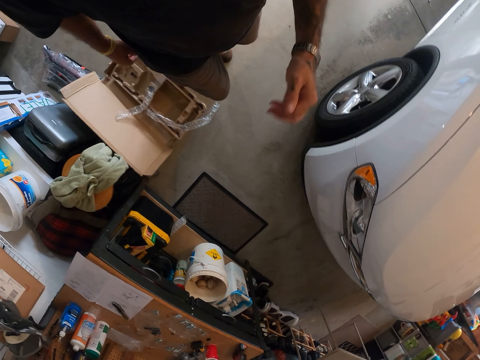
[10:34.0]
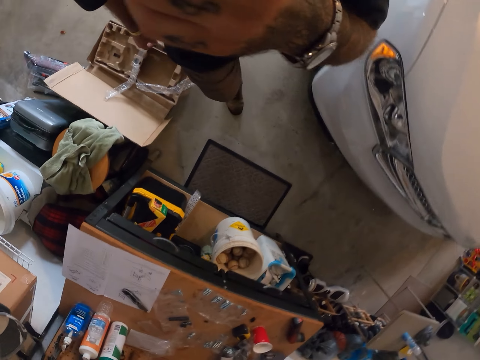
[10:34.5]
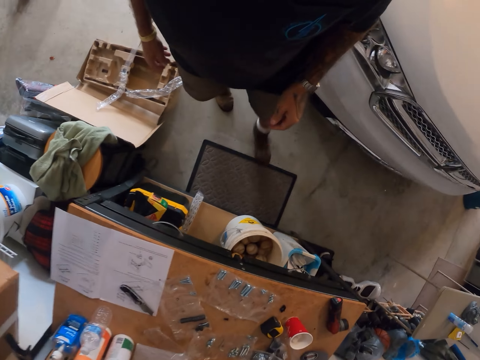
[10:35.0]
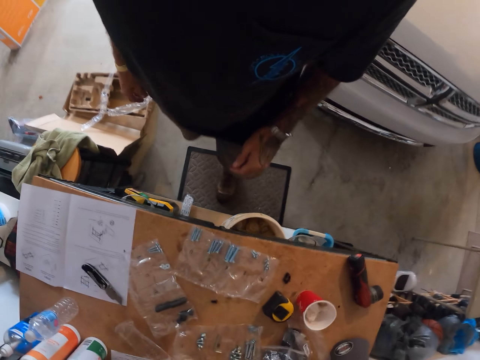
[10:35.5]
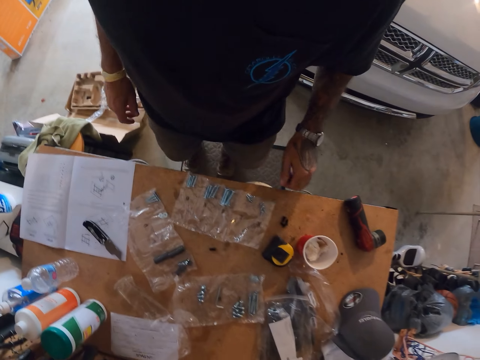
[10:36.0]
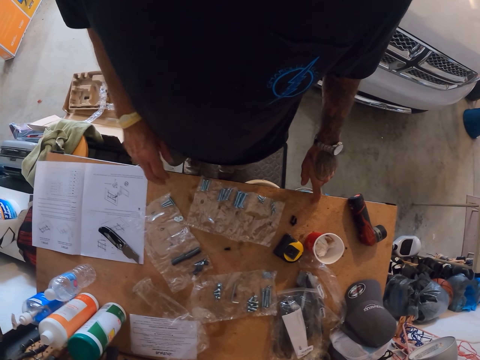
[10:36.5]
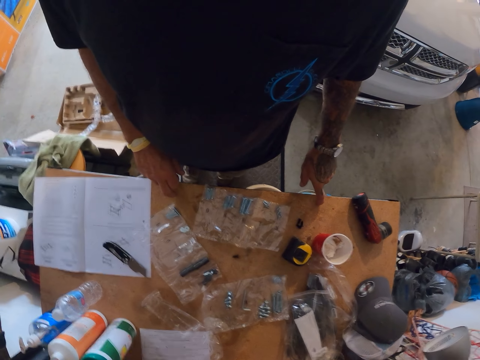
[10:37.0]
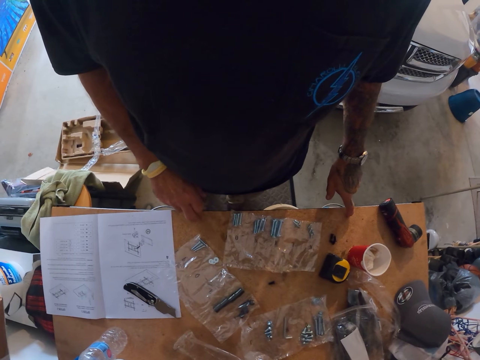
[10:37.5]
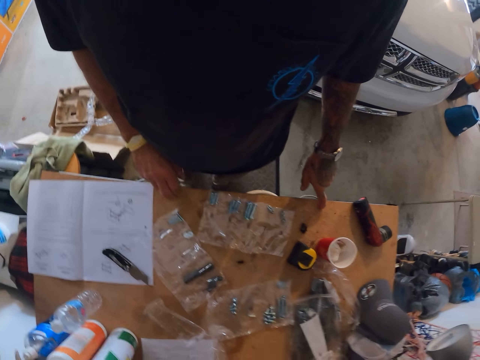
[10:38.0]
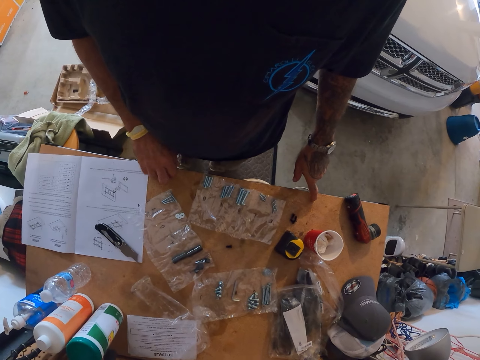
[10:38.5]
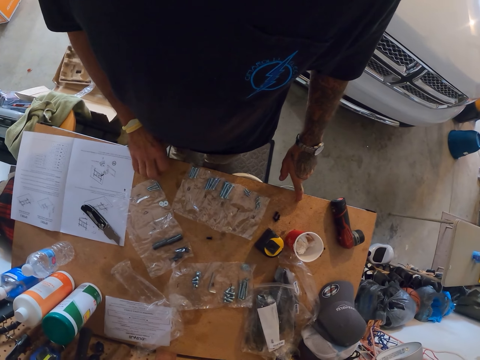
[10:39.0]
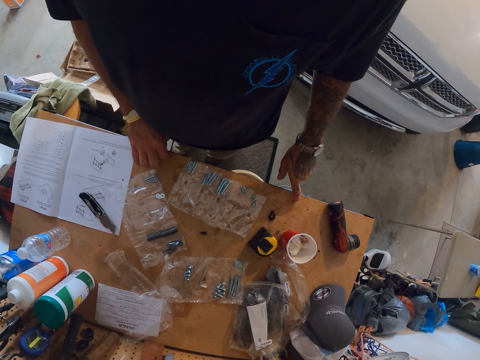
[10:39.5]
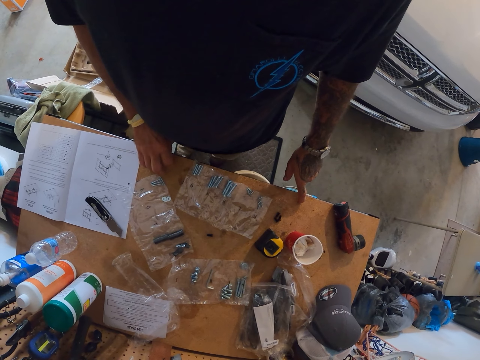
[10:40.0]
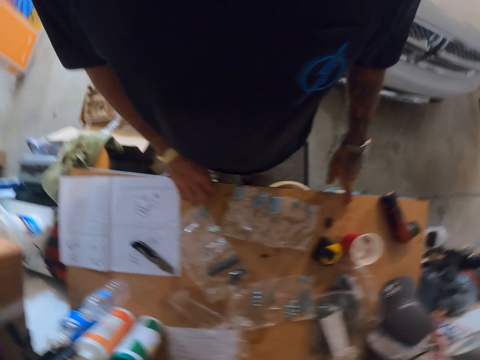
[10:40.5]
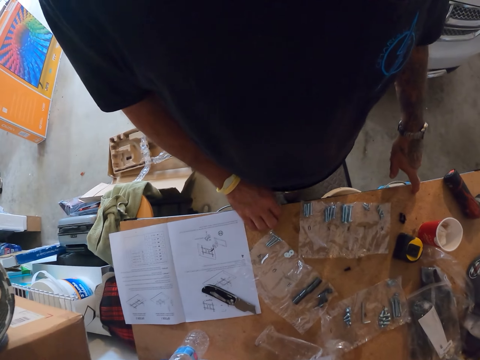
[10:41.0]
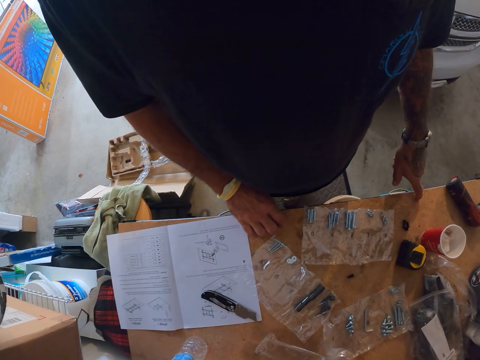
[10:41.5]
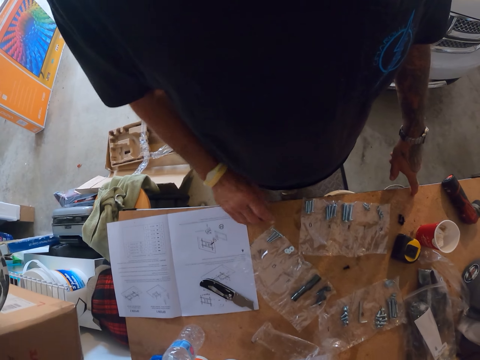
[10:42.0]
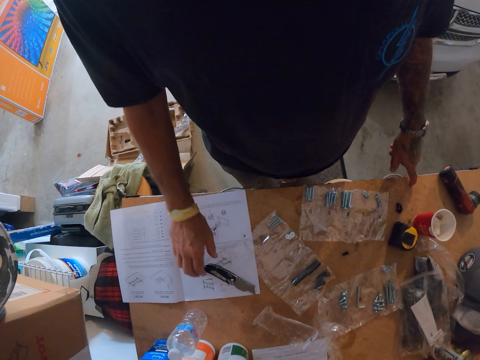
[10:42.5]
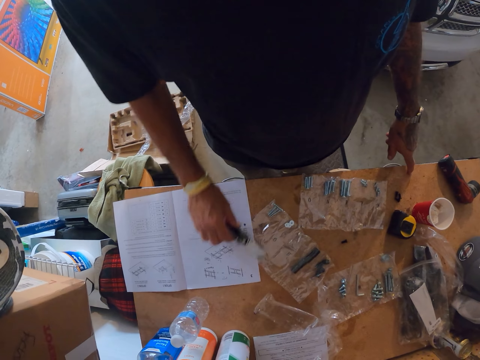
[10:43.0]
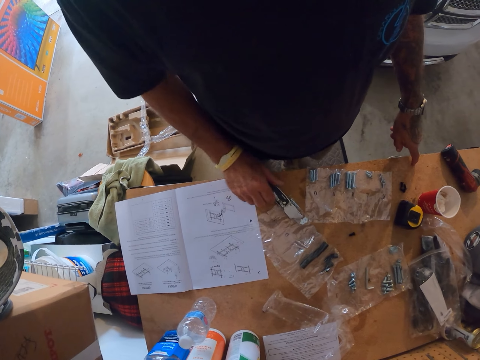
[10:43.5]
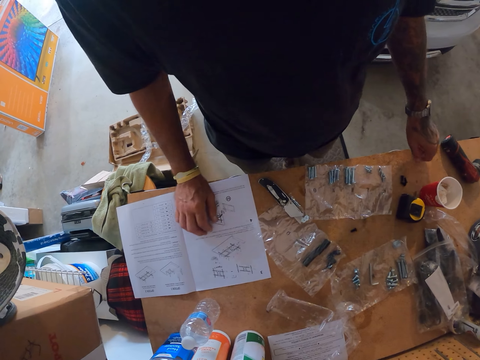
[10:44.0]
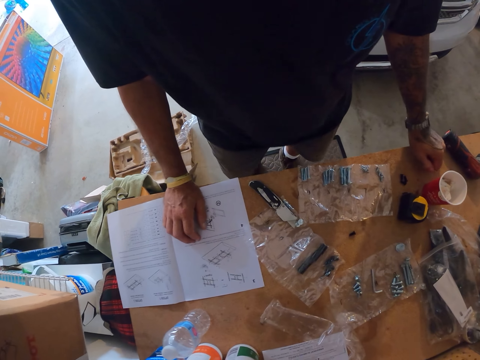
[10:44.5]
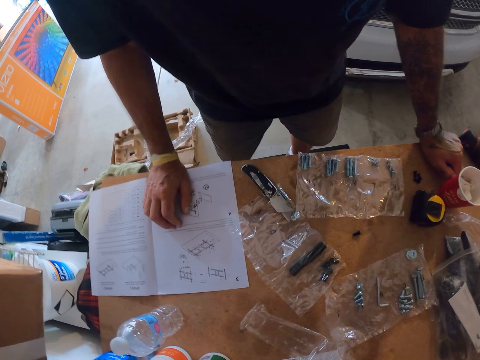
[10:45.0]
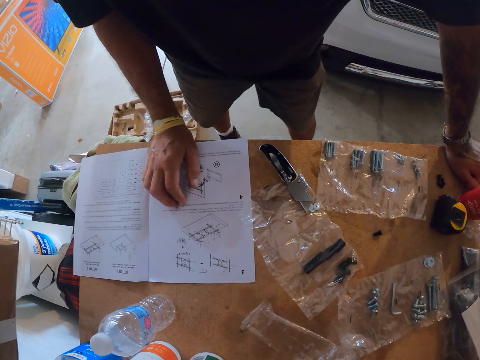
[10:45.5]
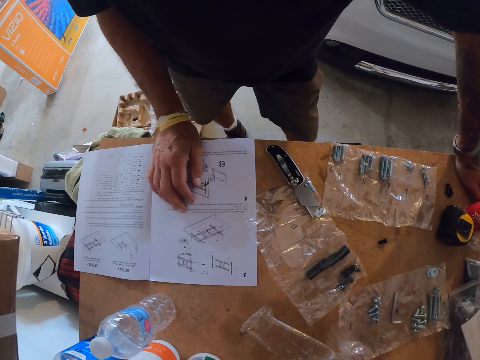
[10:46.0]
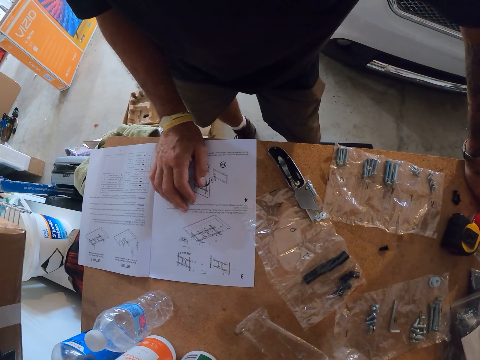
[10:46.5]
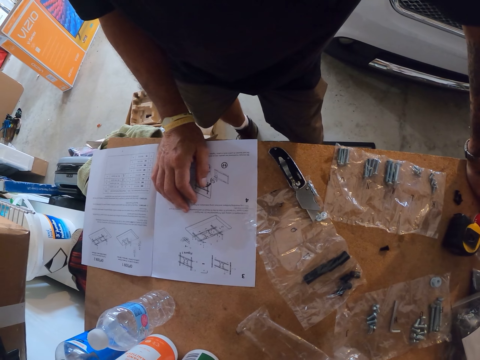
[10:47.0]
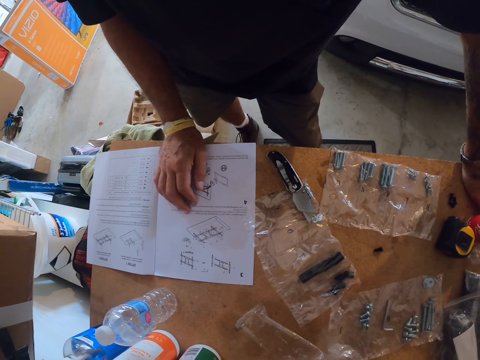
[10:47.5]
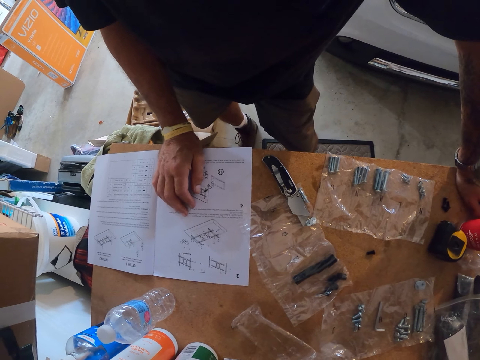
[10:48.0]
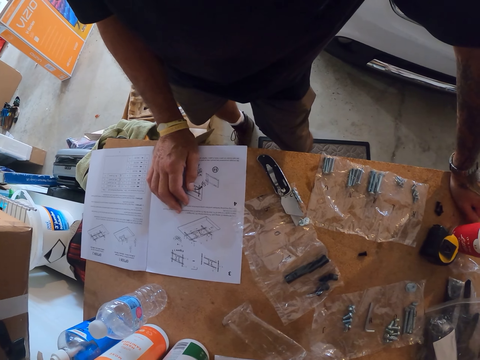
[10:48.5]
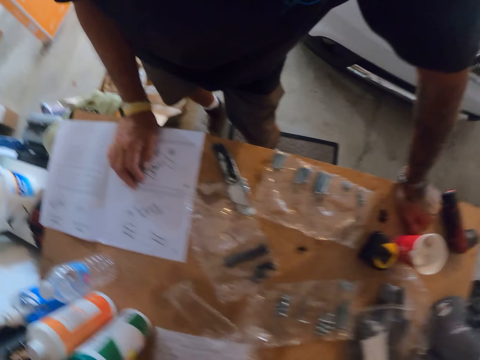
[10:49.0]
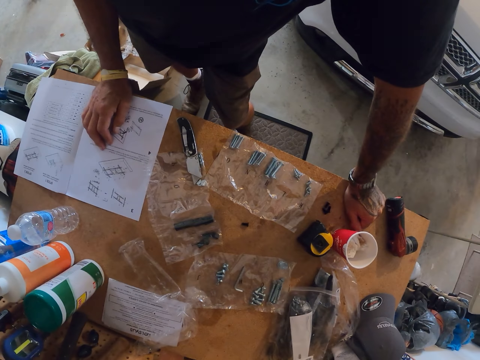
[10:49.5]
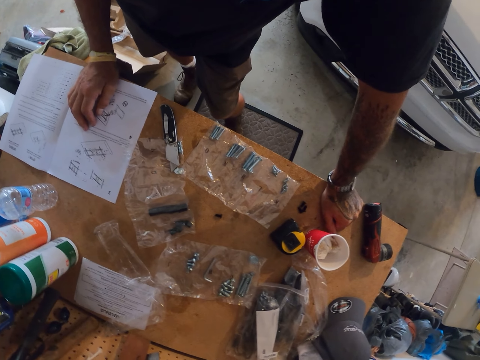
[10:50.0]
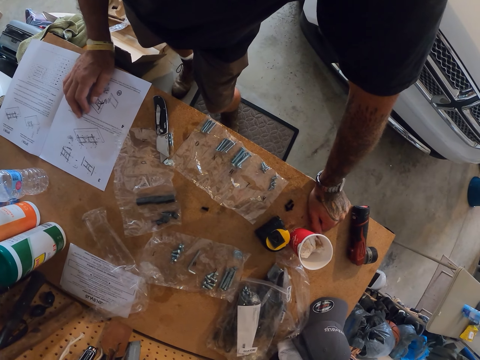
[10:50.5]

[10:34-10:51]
The camera wearer scratches the face. They touch a table and stare at the tools on the table. They move the utility knife on the table. They look around and stare at the manual book on the table.

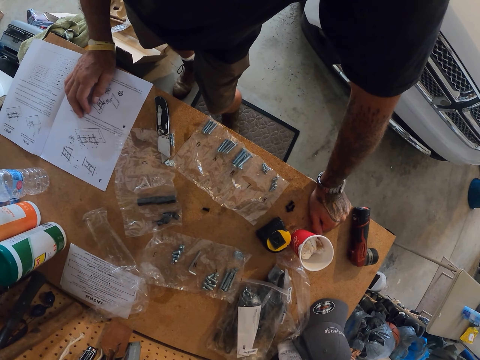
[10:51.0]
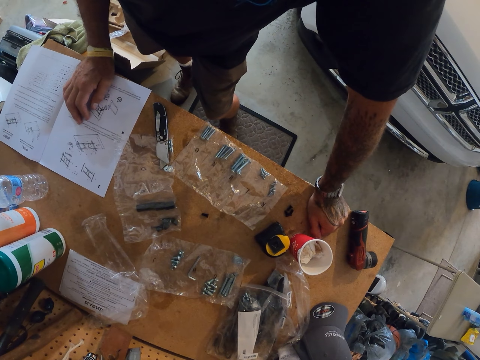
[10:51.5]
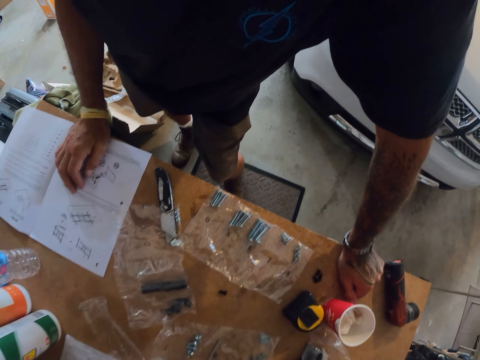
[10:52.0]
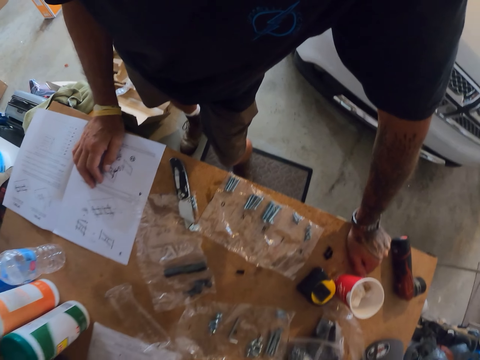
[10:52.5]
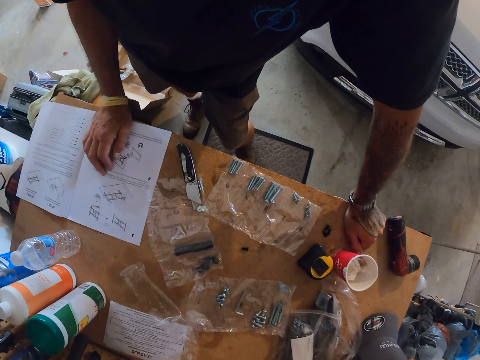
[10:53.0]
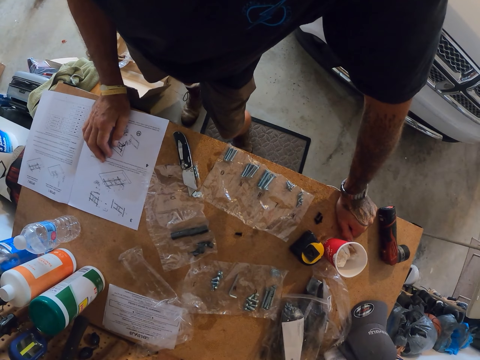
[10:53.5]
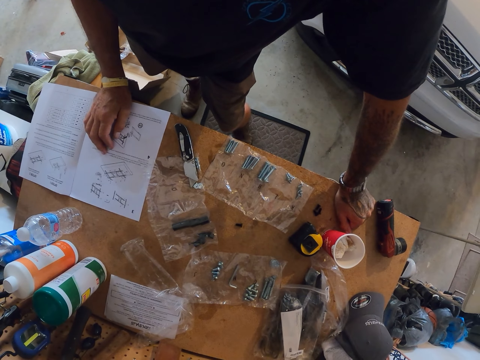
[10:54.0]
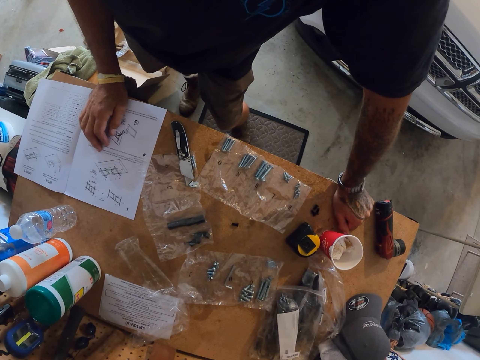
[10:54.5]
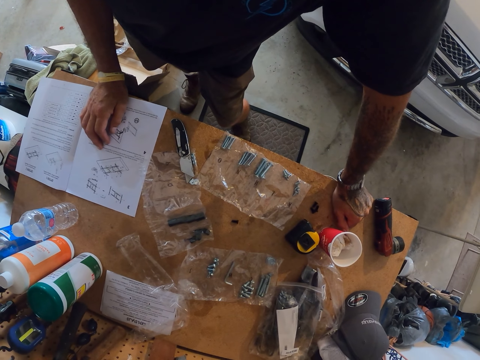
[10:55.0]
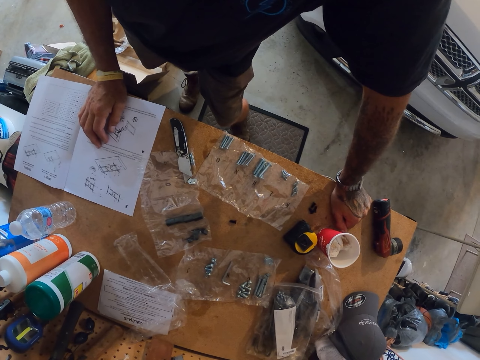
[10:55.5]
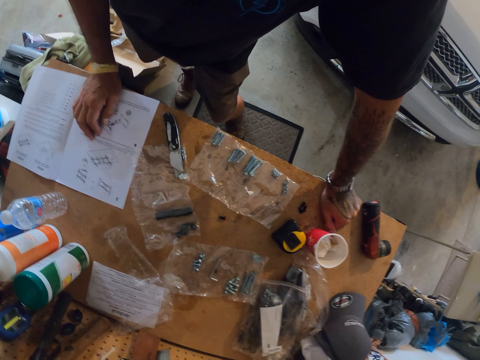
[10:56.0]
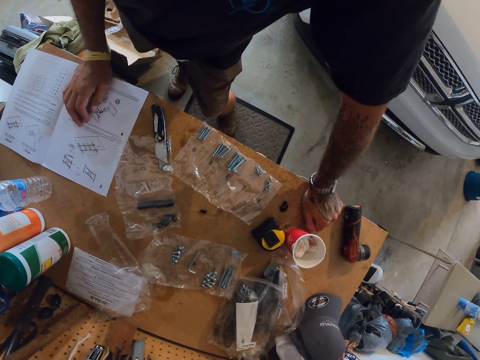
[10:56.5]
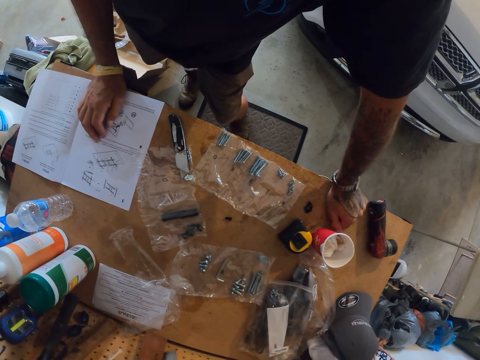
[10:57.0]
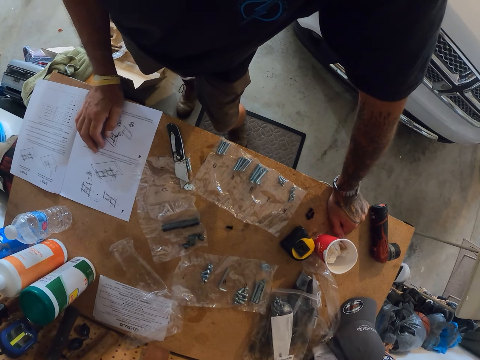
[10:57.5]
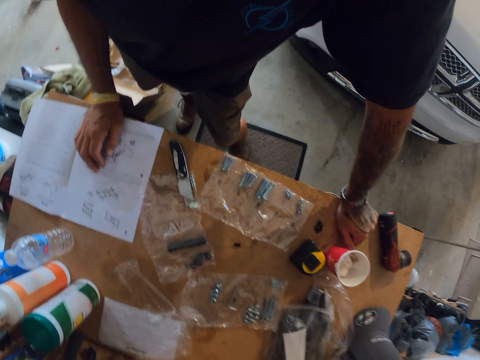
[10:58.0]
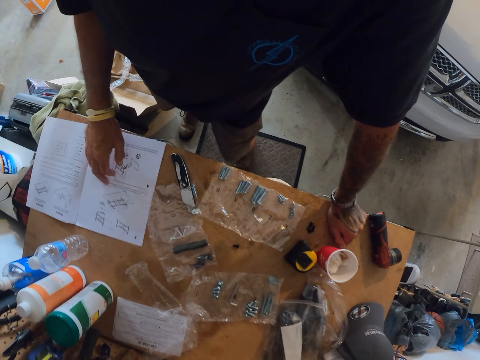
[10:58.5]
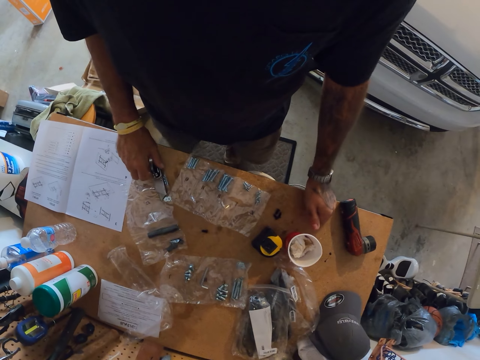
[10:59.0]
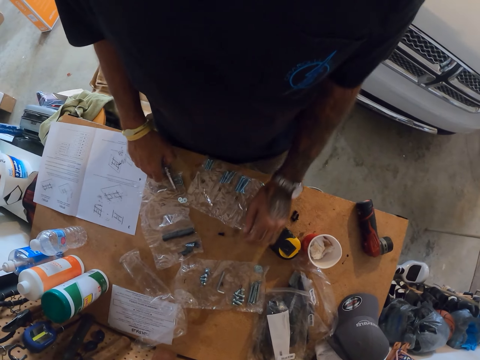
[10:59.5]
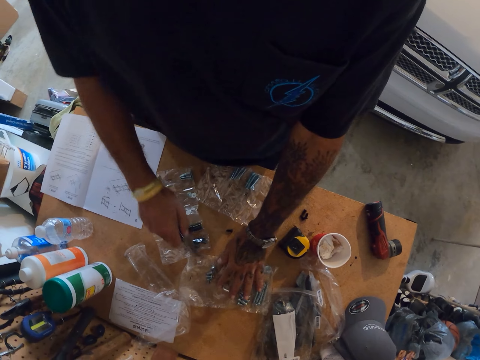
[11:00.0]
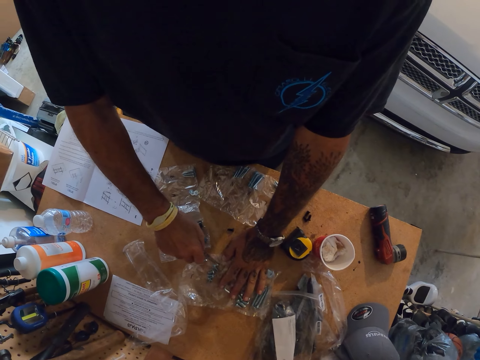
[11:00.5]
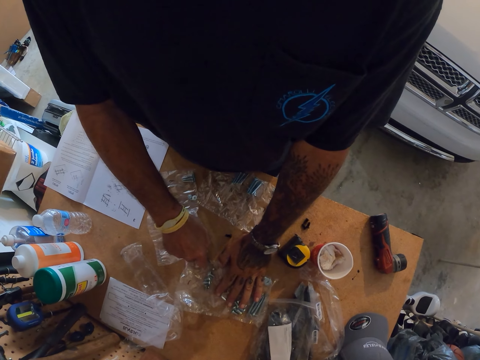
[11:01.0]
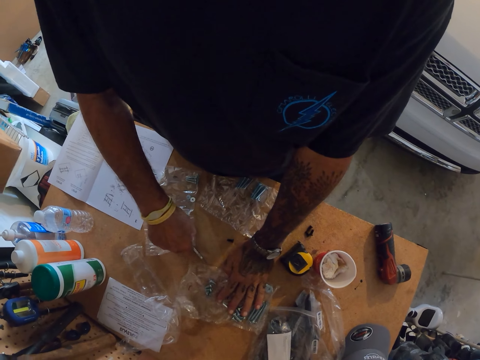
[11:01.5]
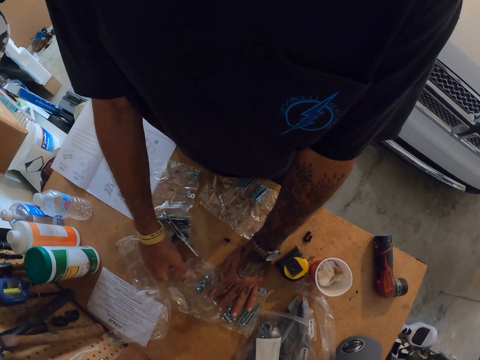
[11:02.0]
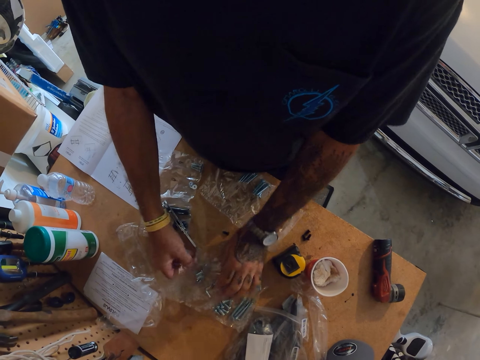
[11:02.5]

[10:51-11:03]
The camera wearer picks up the utility knife from the table. They cut the packet of screws or nylon on the table.
